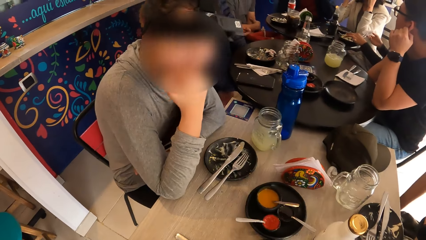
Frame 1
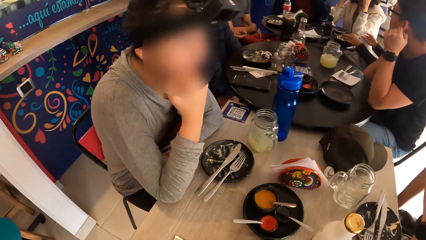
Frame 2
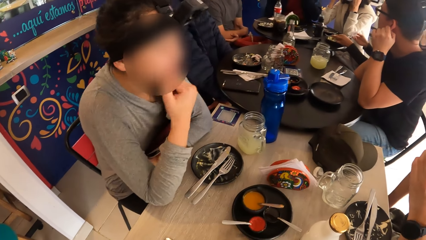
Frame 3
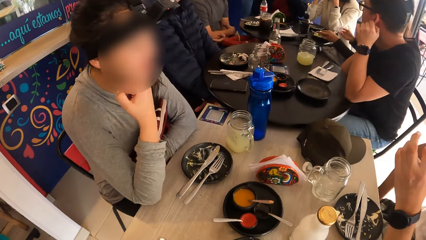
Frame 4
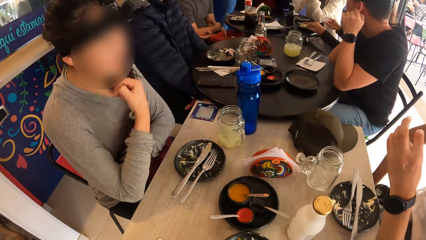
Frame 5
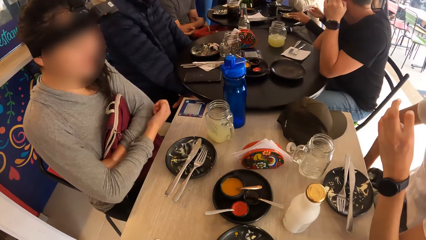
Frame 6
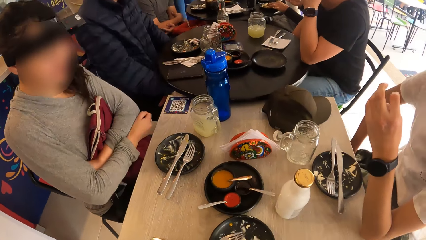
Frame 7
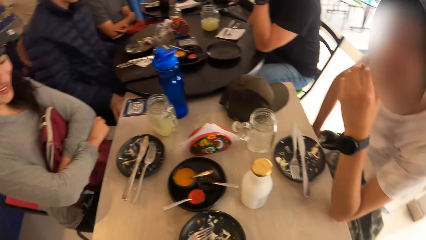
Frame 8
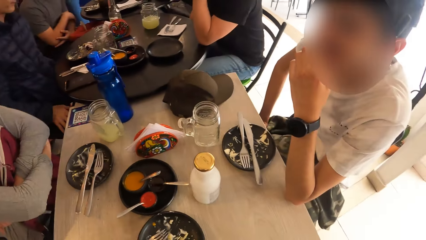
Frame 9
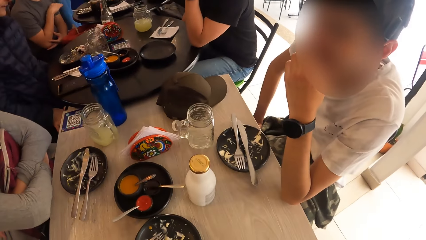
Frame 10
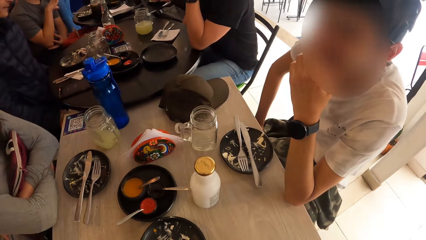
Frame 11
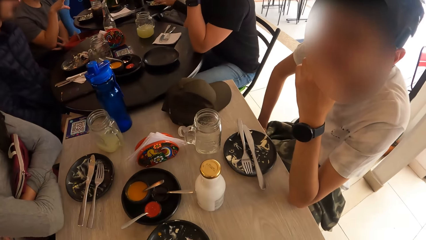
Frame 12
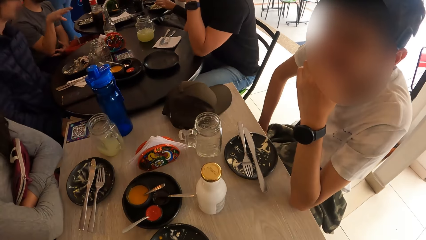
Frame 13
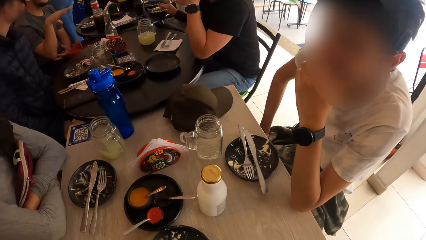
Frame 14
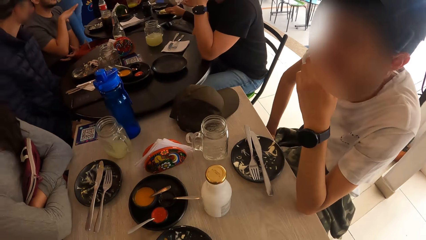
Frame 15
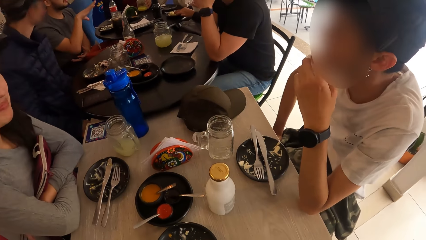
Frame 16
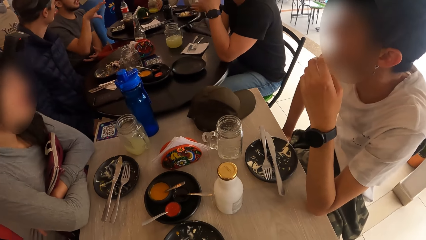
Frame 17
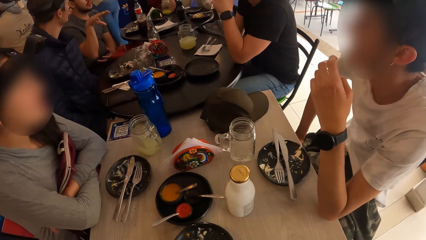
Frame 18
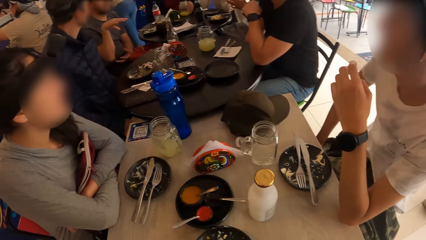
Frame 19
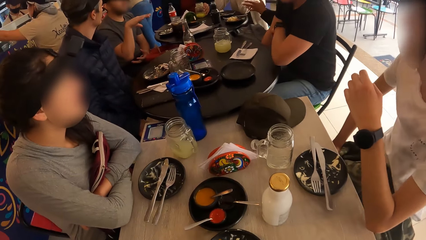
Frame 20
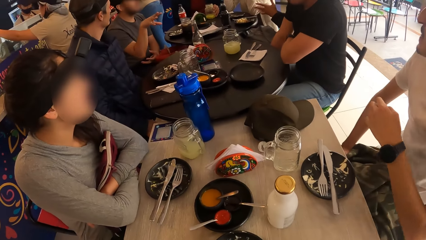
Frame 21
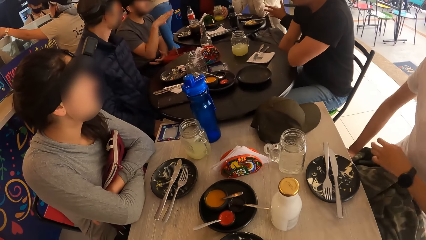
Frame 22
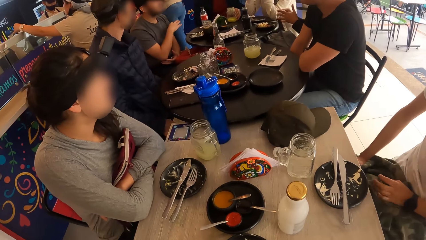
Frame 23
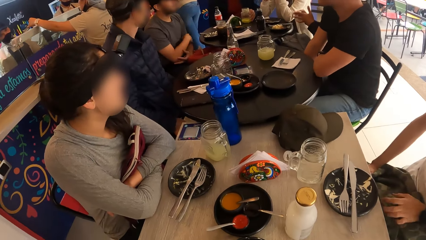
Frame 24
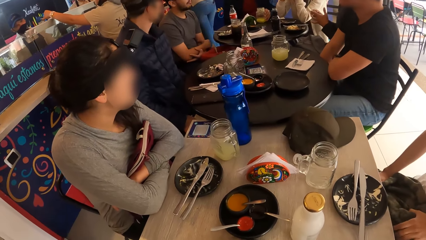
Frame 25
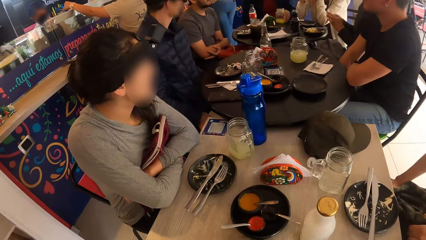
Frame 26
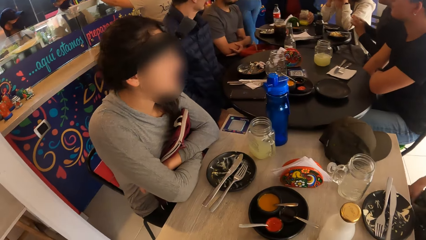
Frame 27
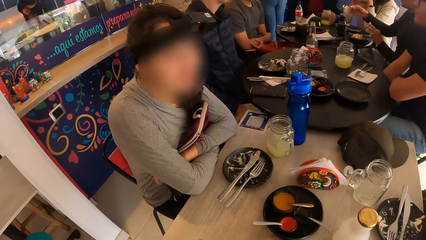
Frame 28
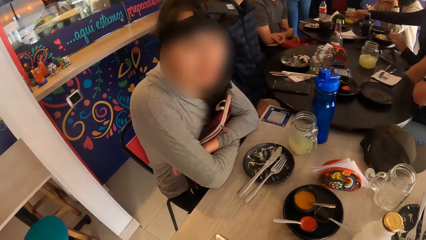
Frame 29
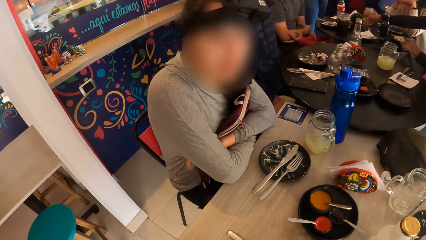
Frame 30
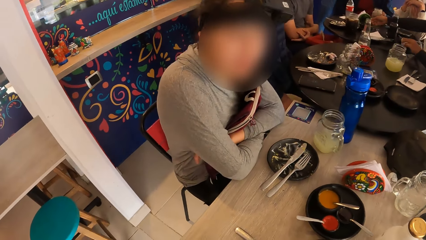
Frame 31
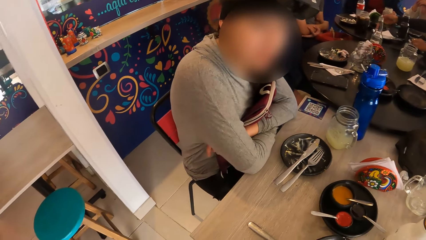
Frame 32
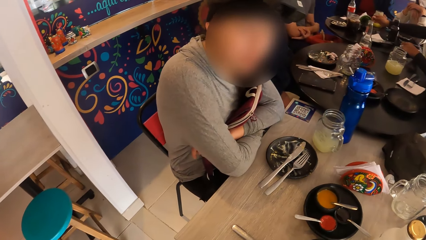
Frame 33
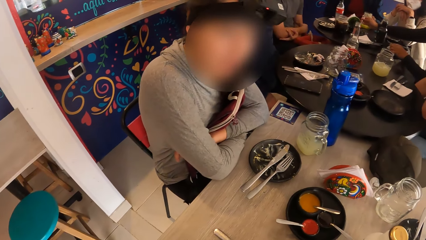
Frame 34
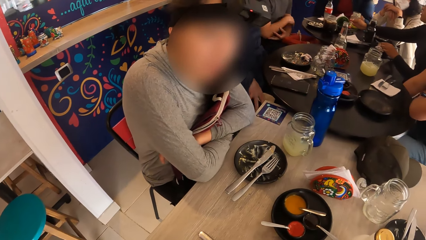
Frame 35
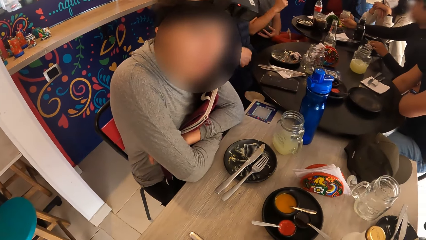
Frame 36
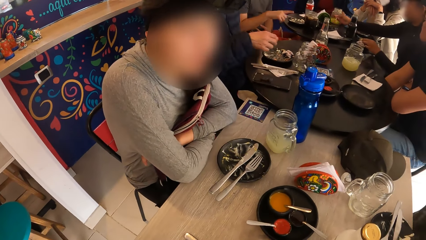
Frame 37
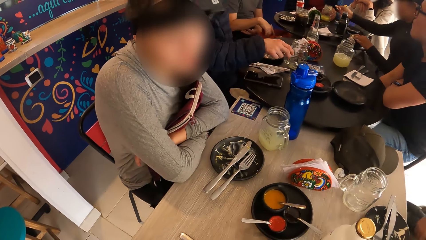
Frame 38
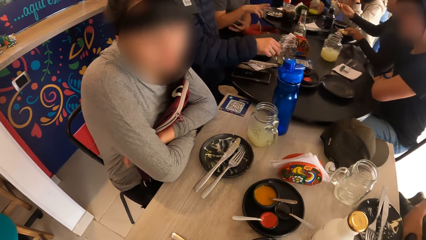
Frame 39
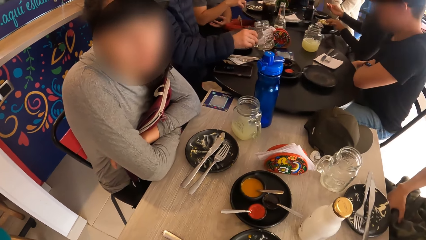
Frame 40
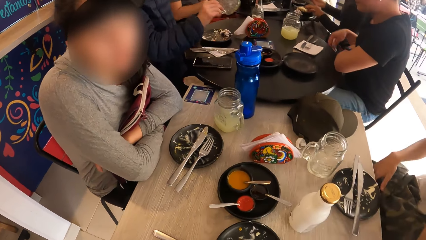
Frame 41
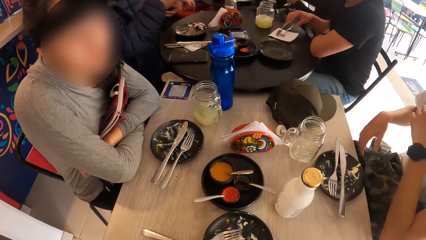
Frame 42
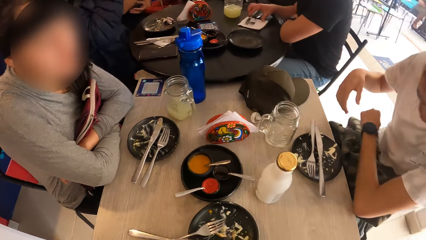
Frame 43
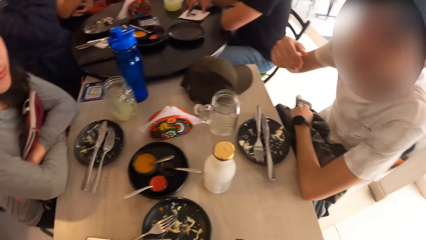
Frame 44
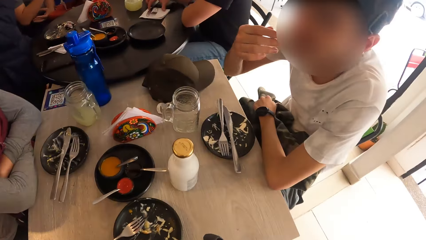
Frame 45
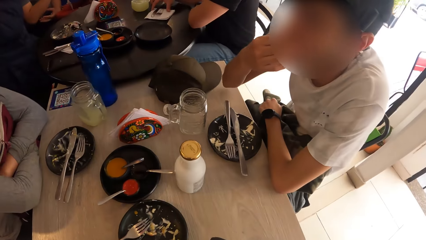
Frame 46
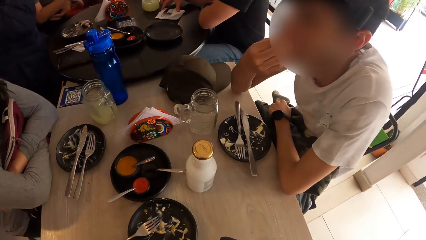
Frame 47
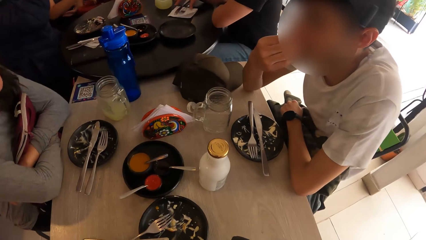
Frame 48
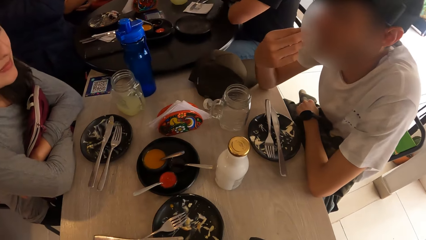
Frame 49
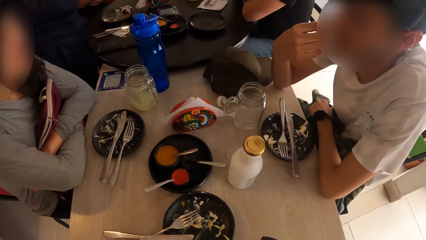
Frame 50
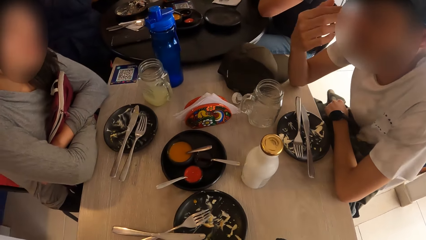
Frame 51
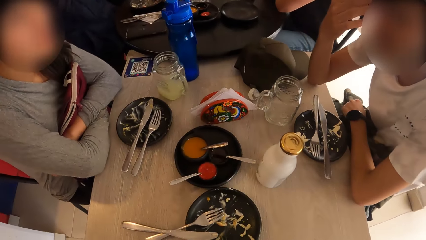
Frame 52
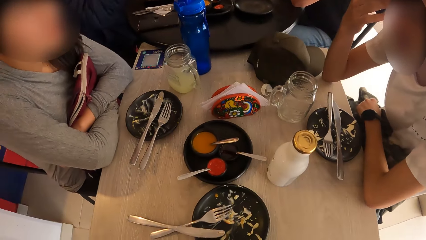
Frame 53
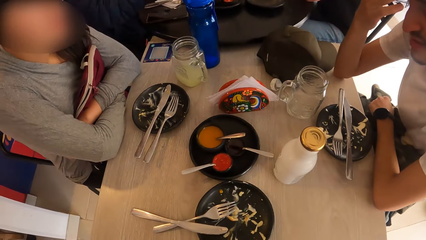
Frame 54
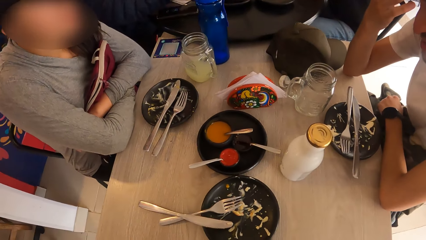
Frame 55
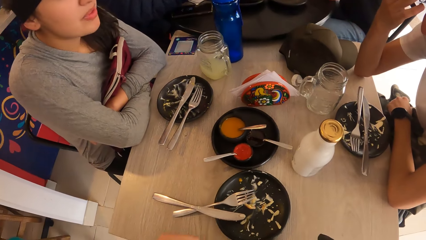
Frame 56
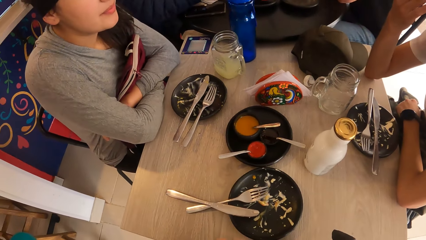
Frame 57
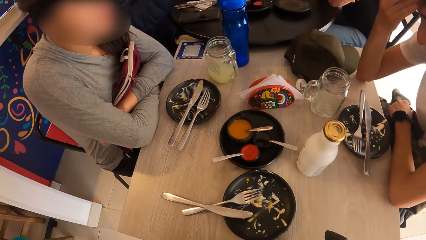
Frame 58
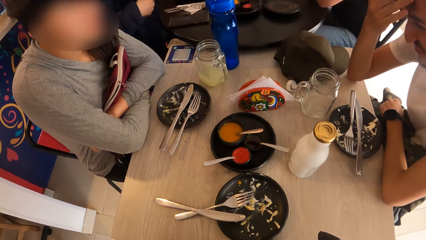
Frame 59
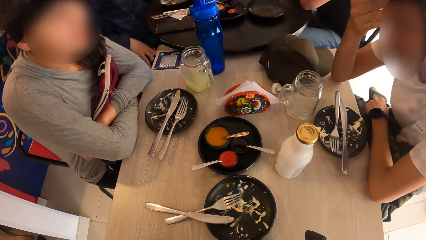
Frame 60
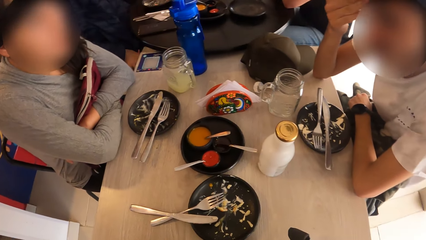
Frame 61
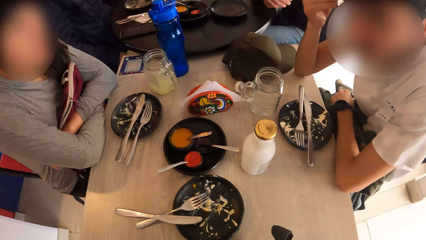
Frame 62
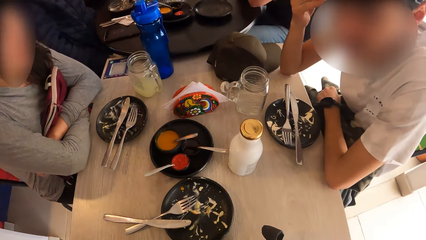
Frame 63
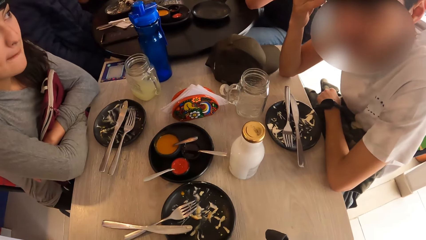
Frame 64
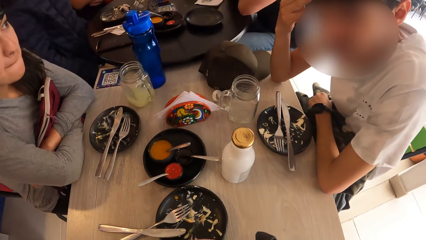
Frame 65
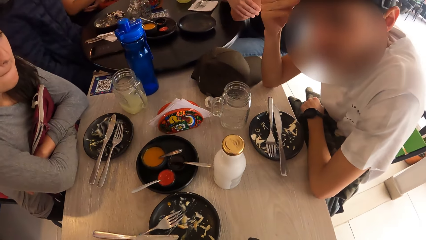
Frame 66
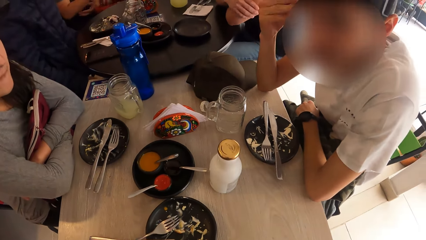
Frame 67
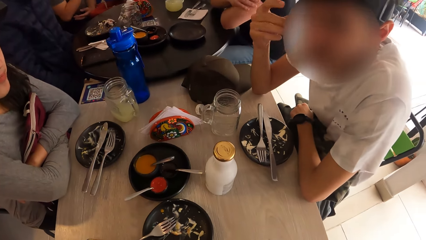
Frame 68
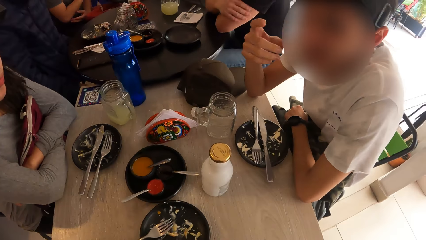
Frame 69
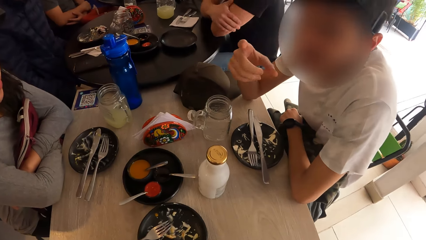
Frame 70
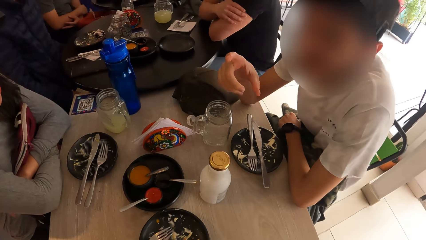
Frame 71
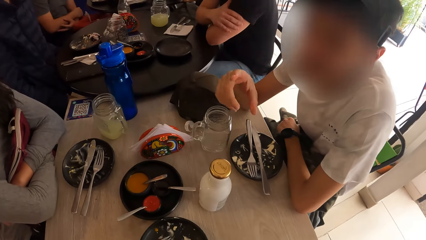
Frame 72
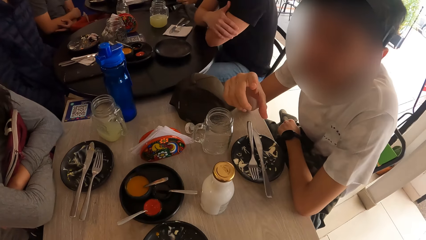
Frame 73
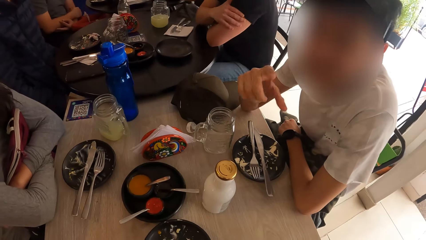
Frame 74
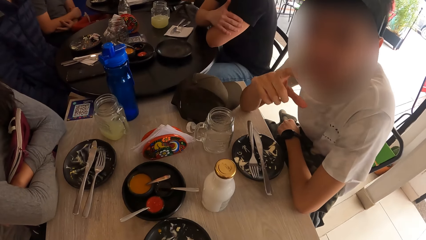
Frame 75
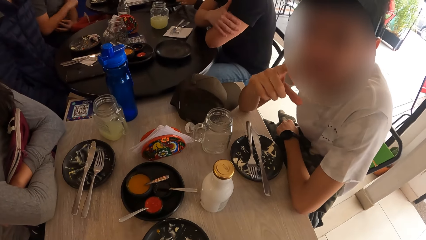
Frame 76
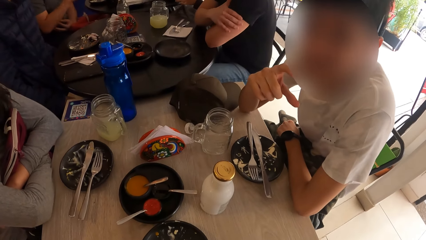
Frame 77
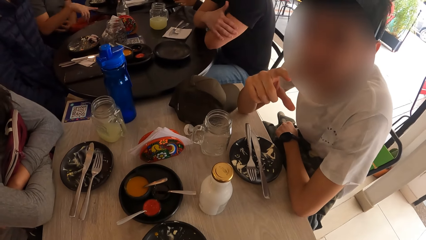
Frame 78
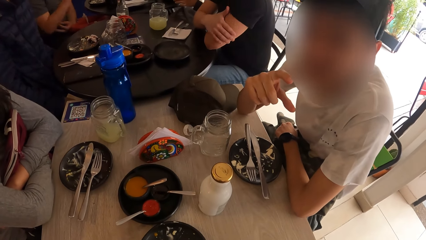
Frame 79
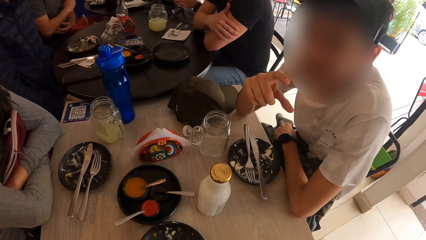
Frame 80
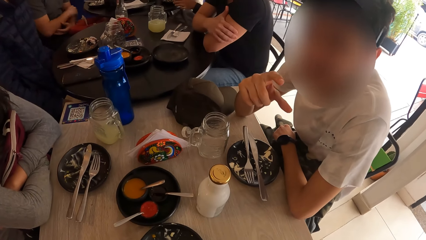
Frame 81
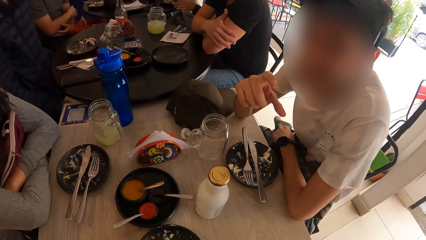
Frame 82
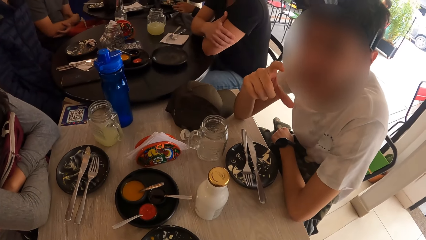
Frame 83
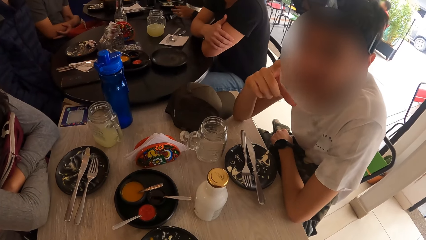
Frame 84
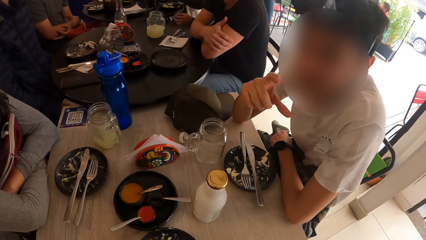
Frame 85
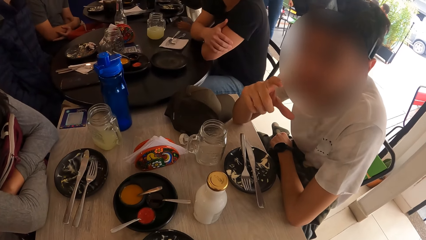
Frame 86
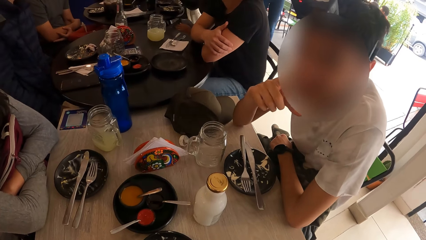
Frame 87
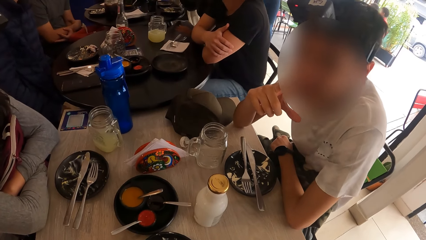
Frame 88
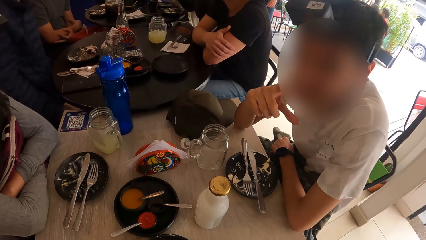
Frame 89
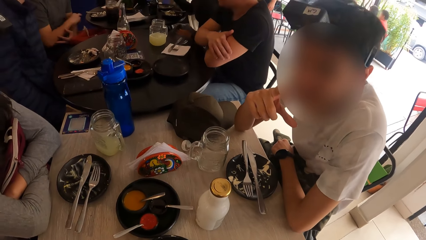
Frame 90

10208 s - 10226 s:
The woman folds her hands on a bag on her leg. The camera wearer looks around. The man rests his left arm on the table. The man rubs his face with his right hand on the table. The man gesticulates with his right hand on the table to the camera wearer.
